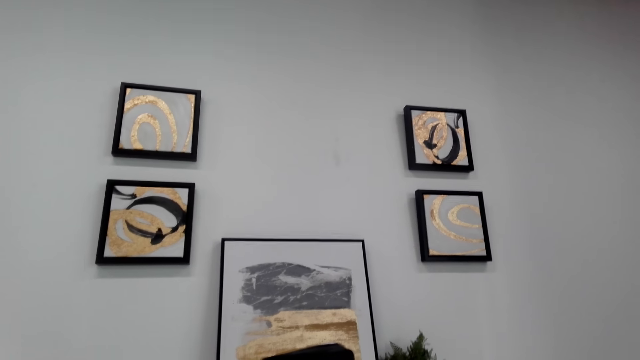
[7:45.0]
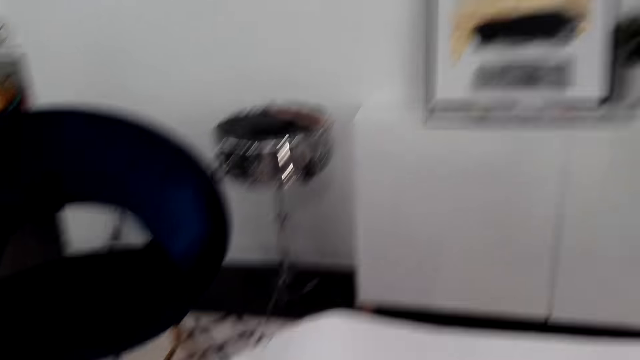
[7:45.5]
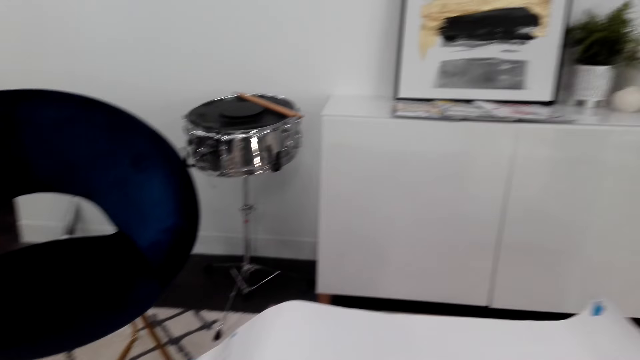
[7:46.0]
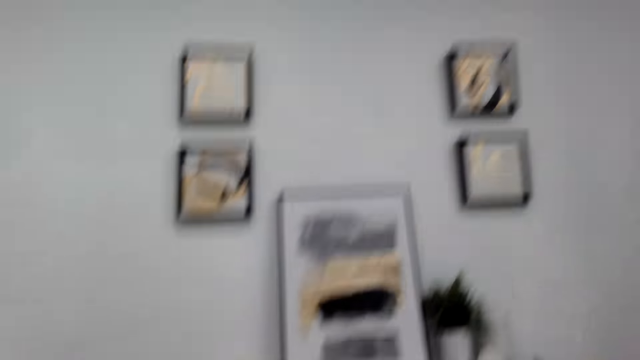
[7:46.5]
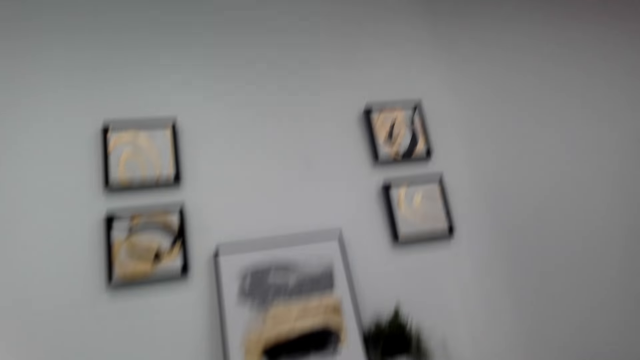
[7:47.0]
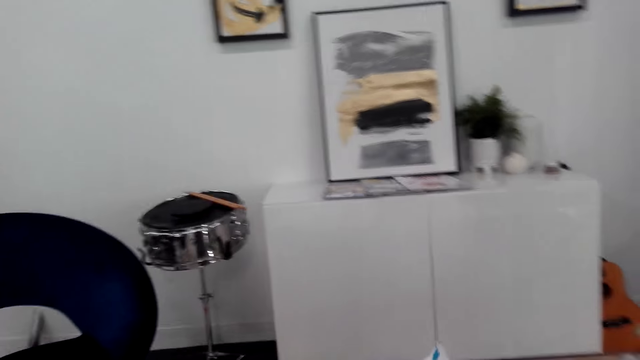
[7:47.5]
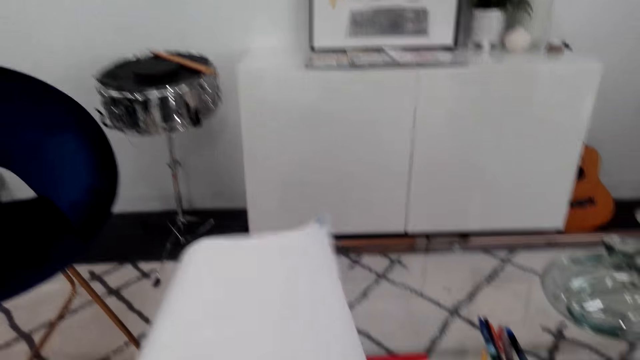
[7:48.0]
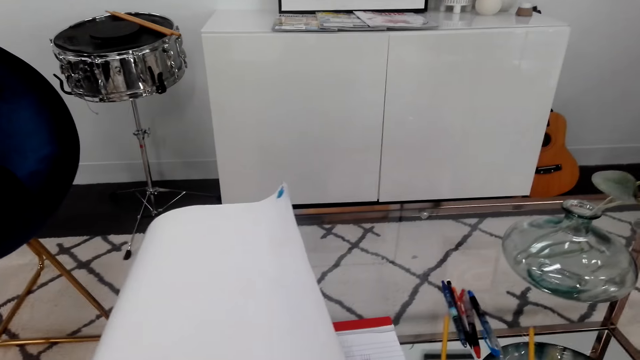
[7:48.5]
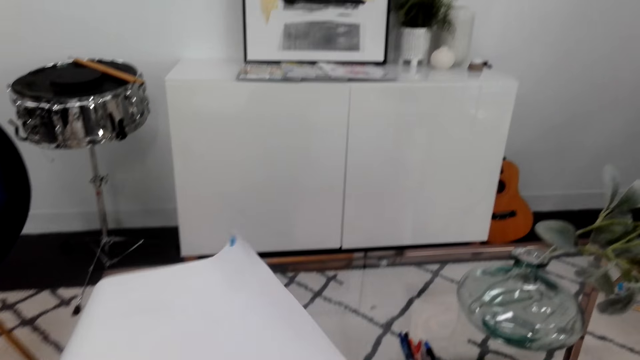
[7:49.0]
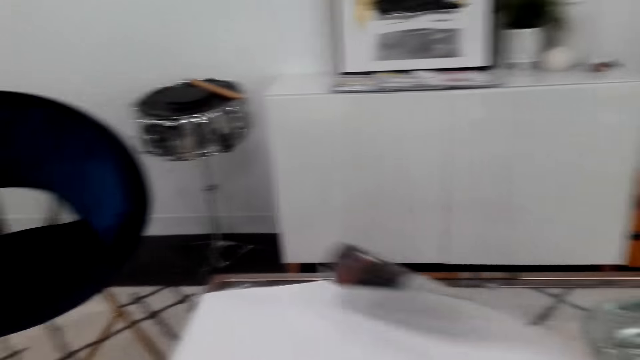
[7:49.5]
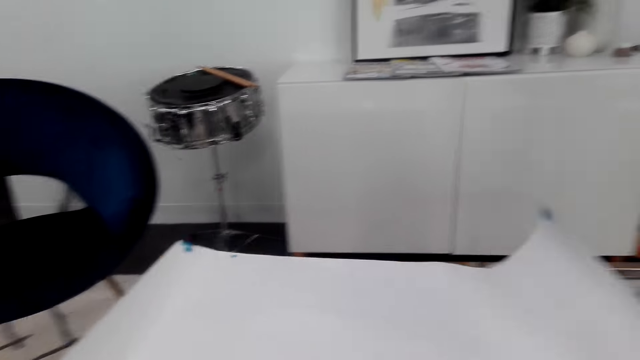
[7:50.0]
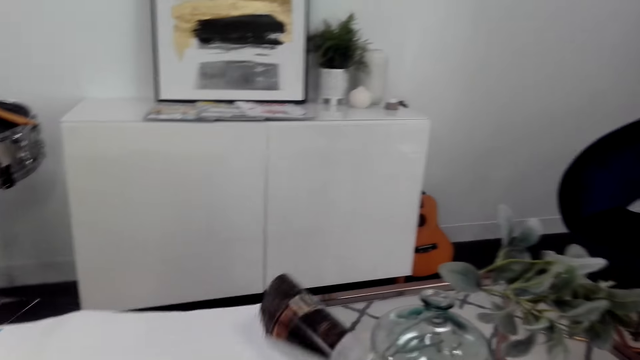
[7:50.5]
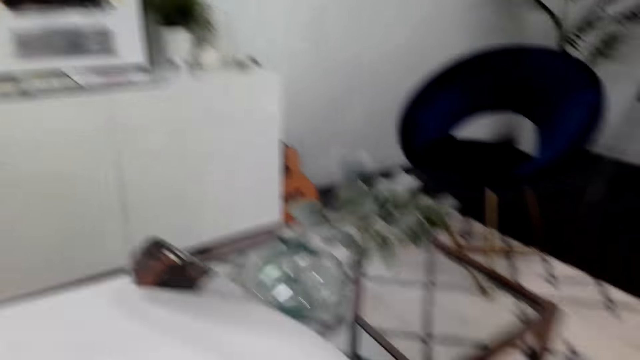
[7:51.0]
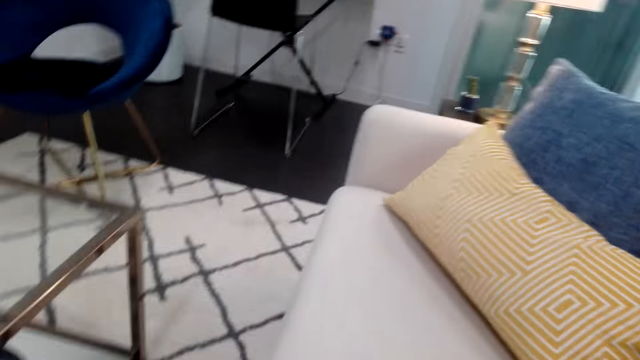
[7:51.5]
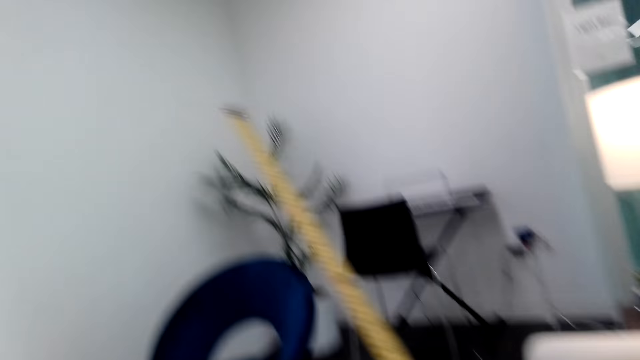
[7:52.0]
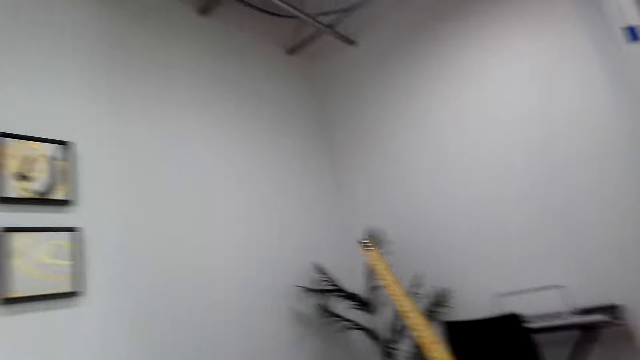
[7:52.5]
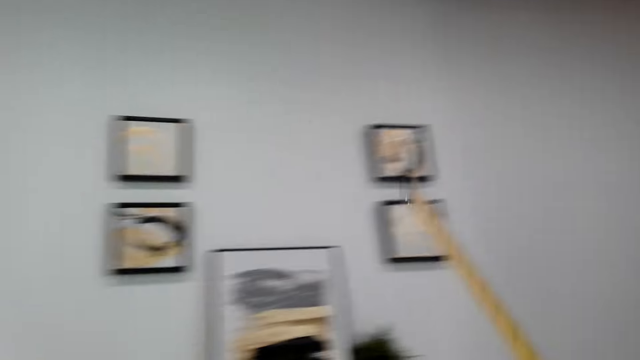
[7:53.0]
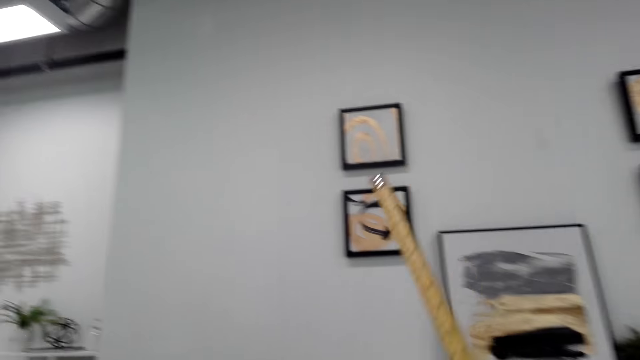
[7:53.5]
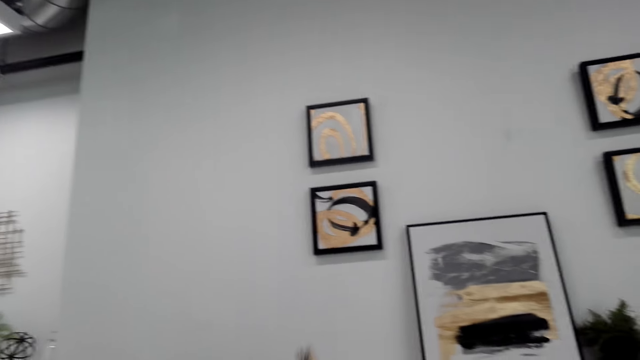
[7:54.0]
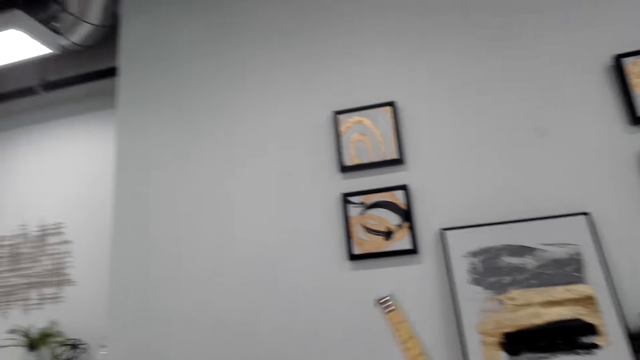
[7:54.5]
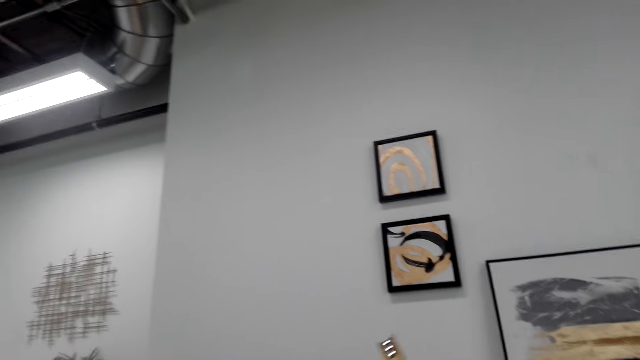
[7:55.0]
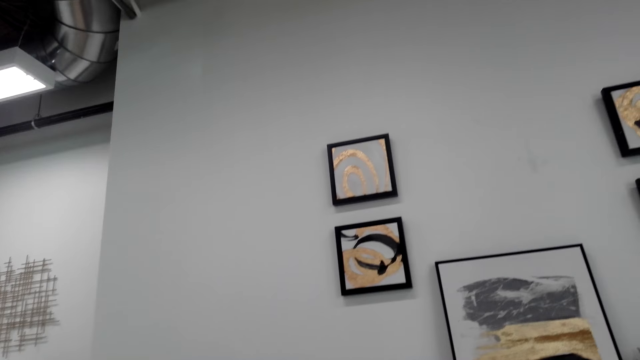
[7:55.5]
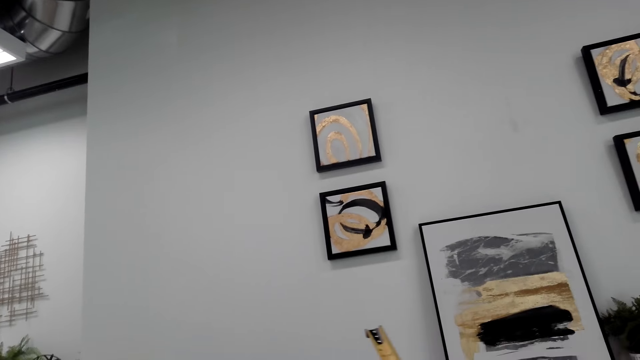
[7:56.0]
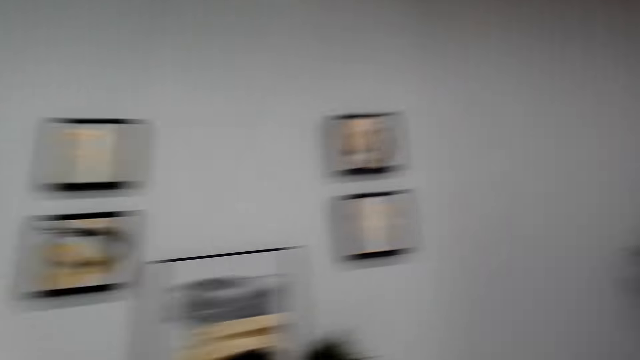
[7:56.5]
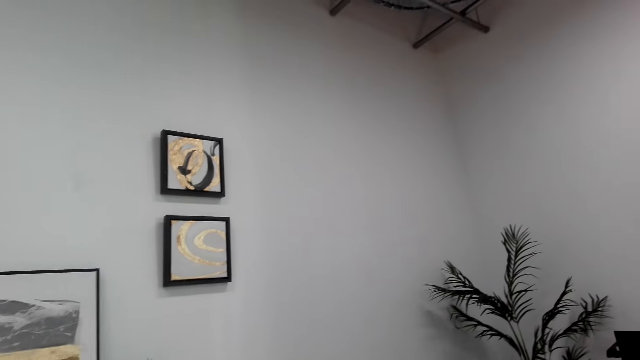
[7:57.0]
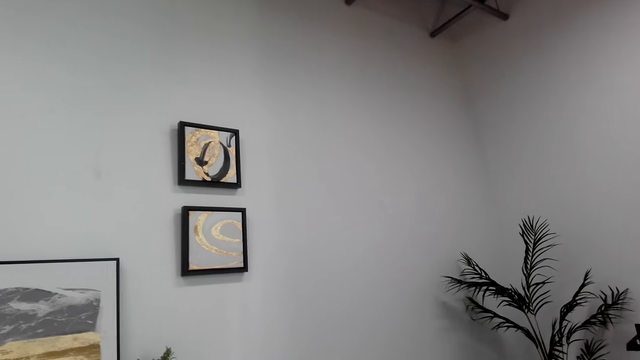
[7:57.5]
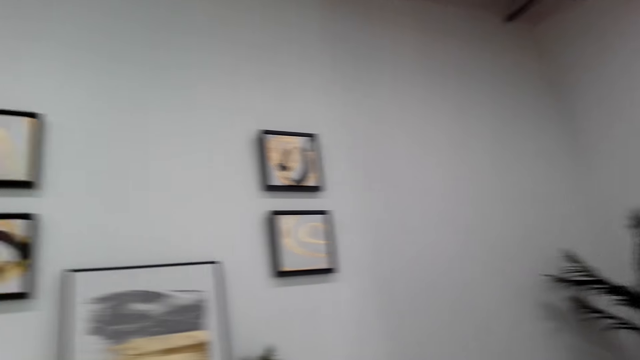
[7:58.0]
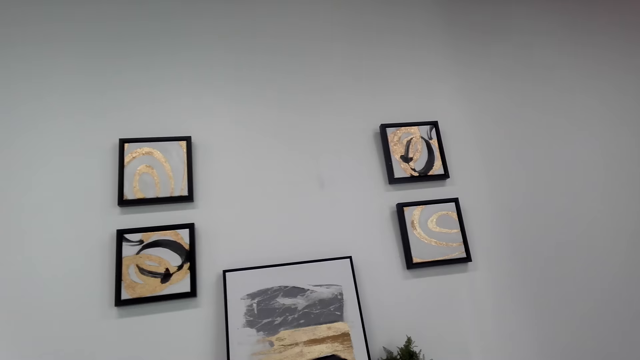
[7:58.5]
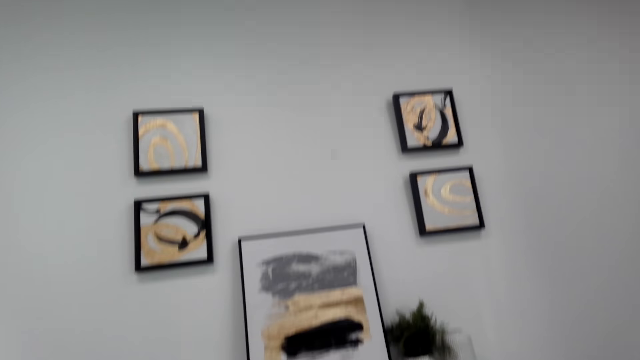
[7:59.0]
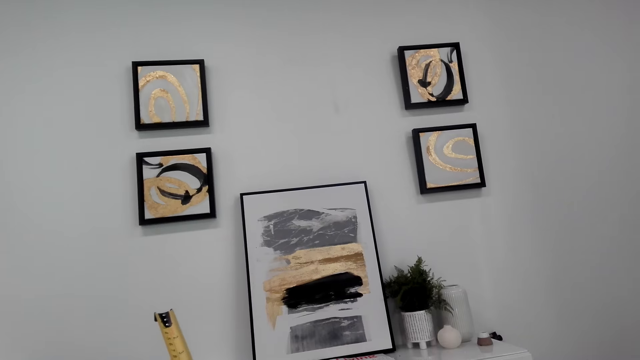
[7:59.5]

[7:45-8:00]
The camera wearer does something. They hold the tape measure. They look around.

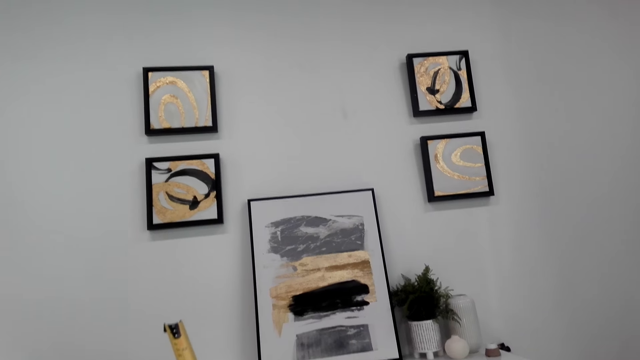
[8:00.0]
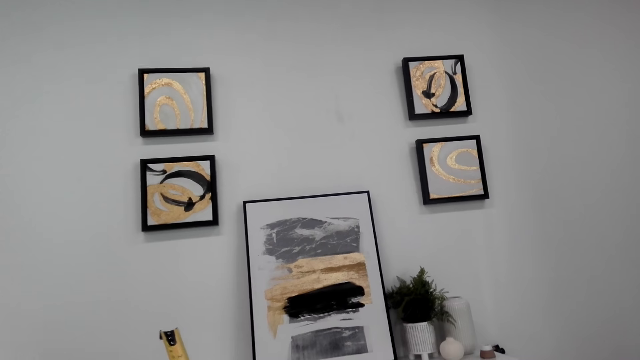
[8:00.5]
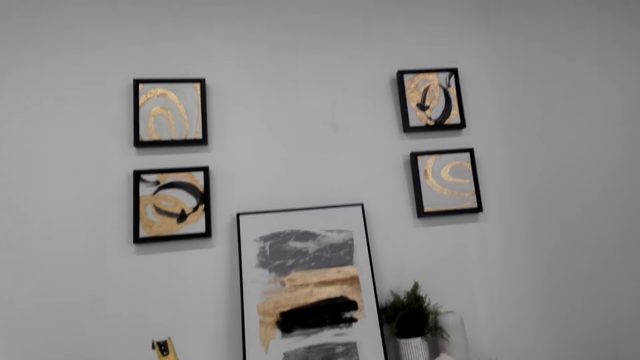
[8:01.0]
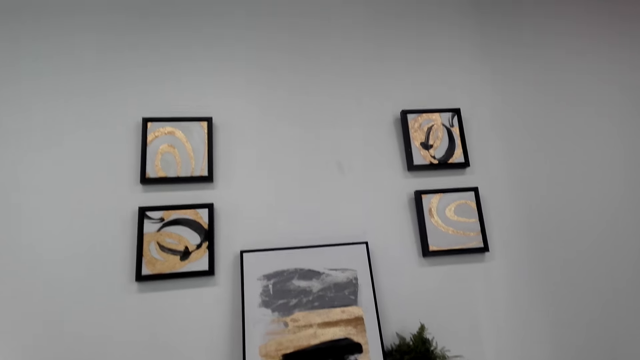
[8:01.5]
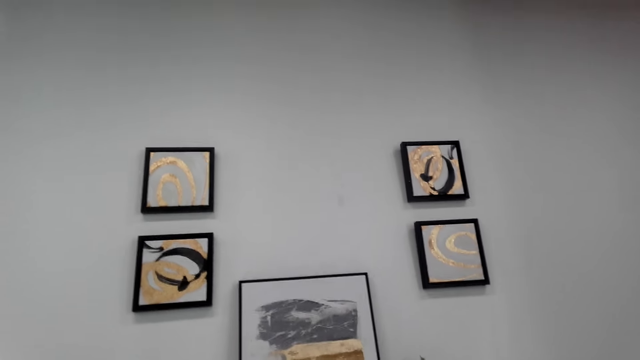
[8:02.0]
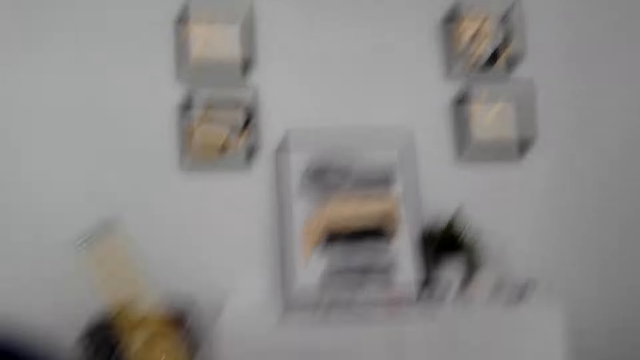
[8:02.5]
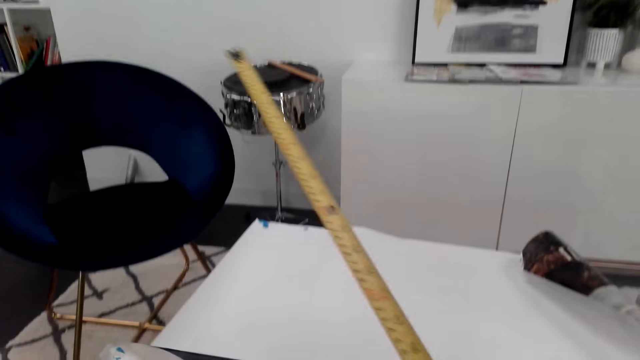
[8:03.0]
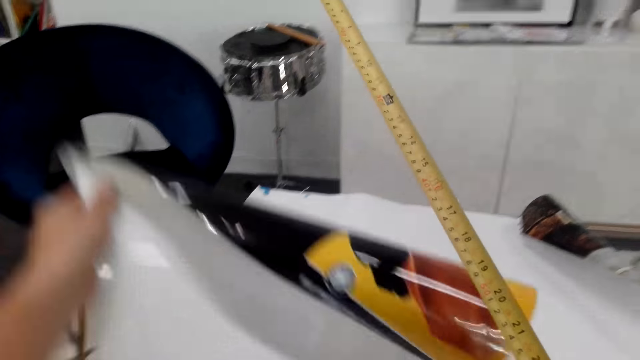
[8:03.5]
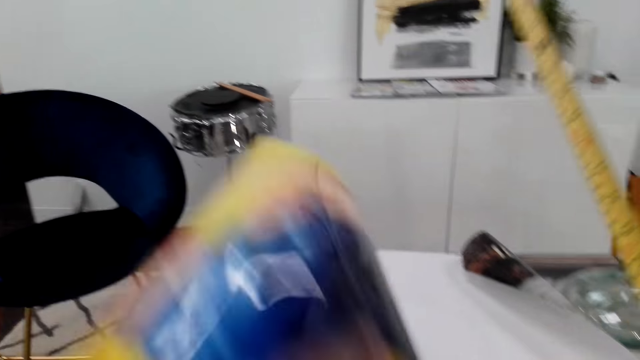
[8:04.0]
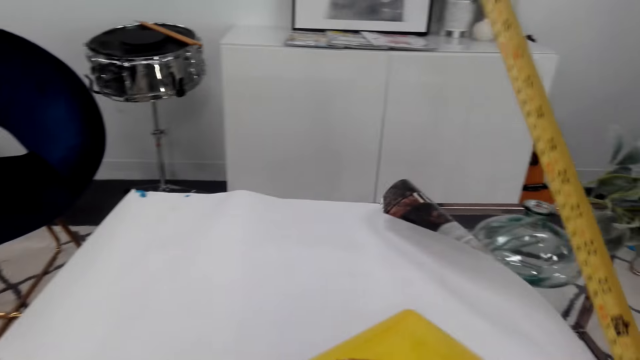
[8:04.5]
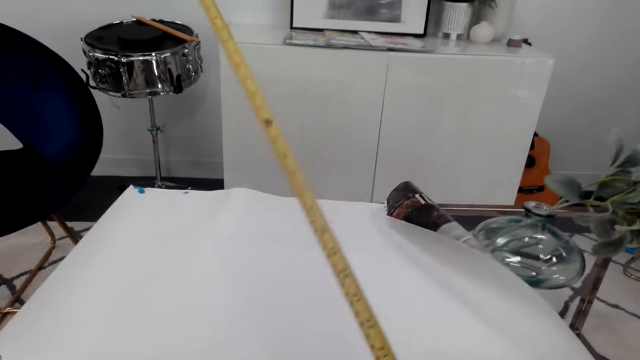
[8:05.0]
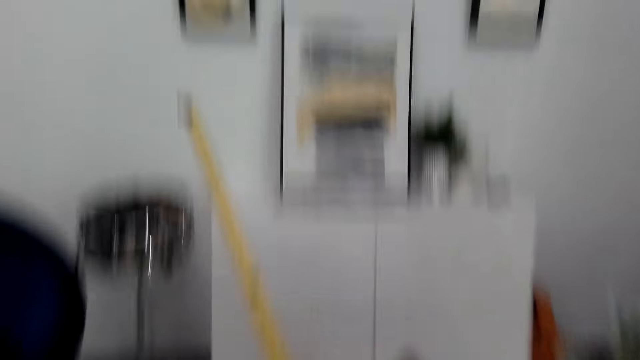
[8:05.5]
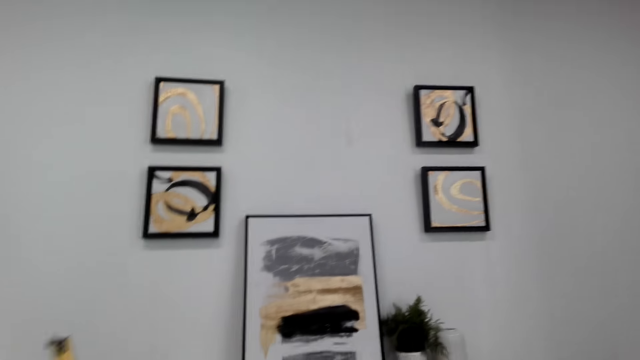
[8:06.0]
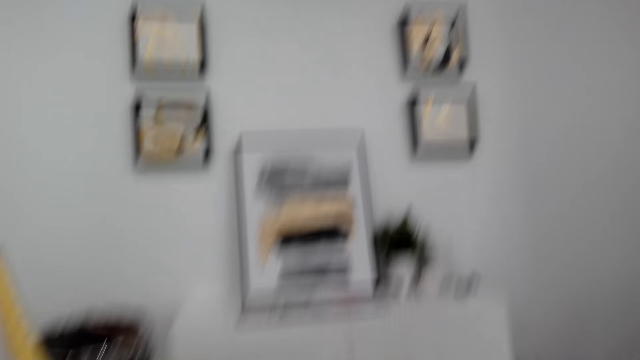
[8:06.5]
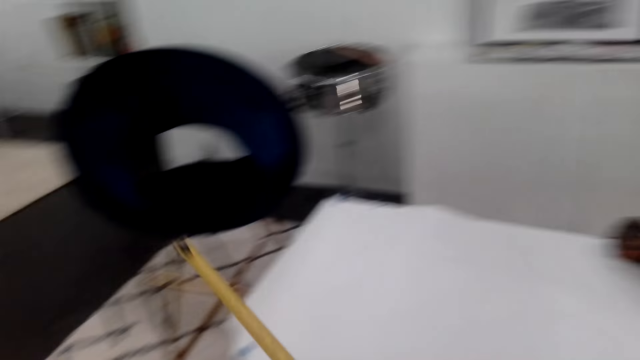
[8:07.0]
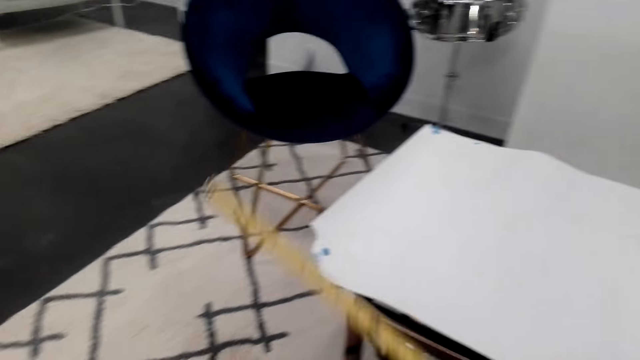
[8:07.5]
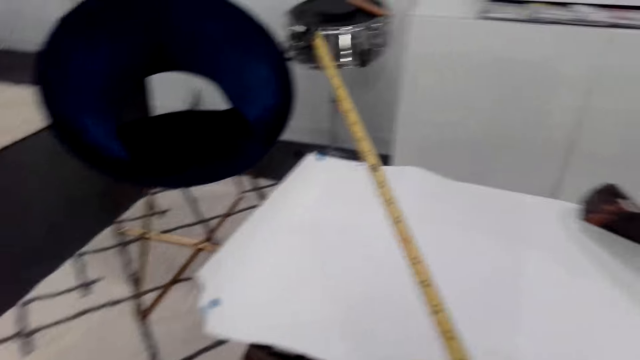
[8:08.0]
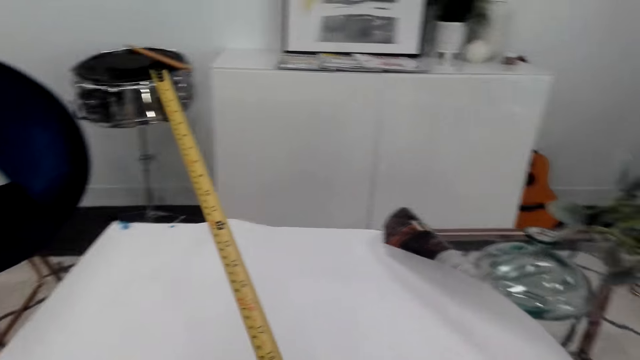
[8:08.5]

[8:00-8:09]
The camera wearer picks up the paper. They turn a picture over. They look around.
